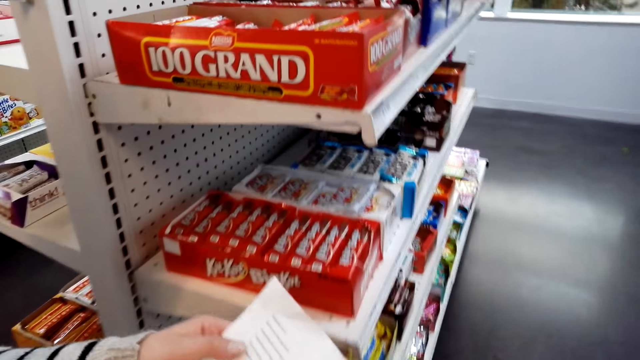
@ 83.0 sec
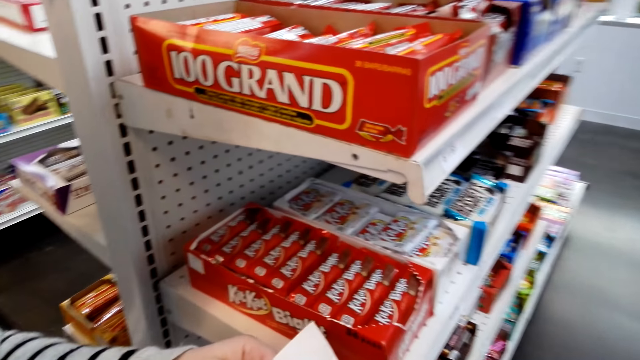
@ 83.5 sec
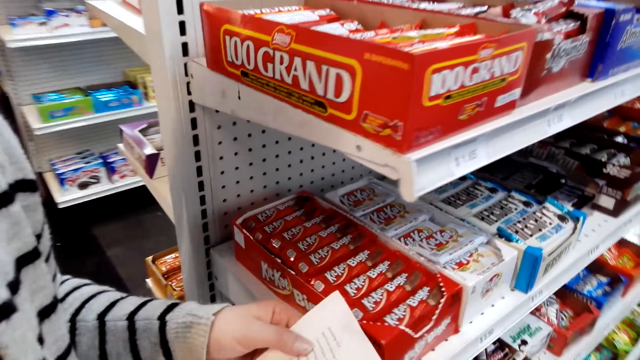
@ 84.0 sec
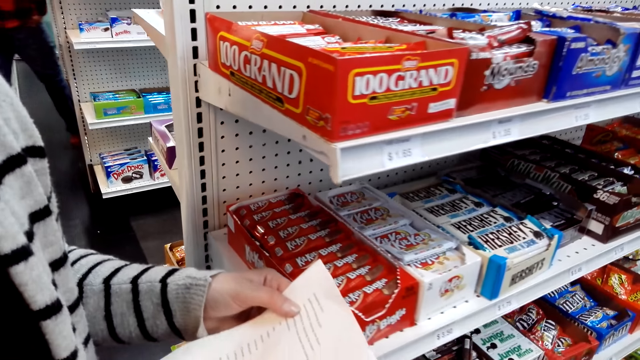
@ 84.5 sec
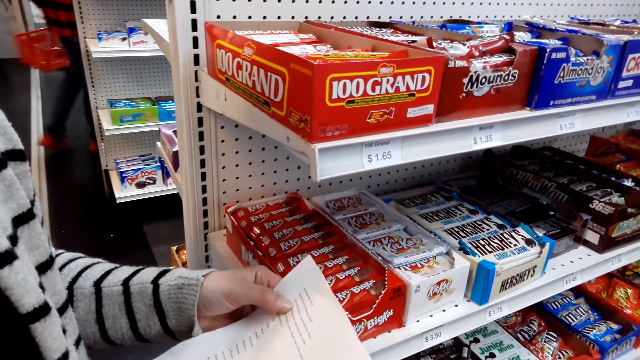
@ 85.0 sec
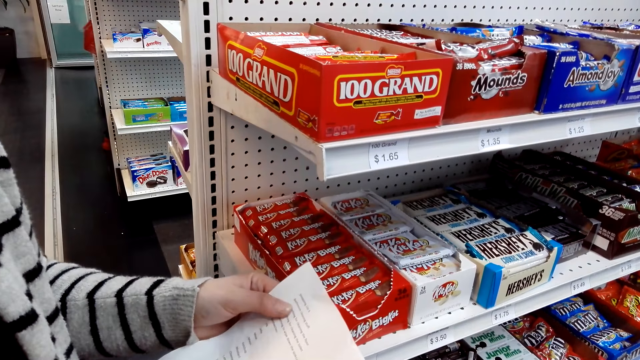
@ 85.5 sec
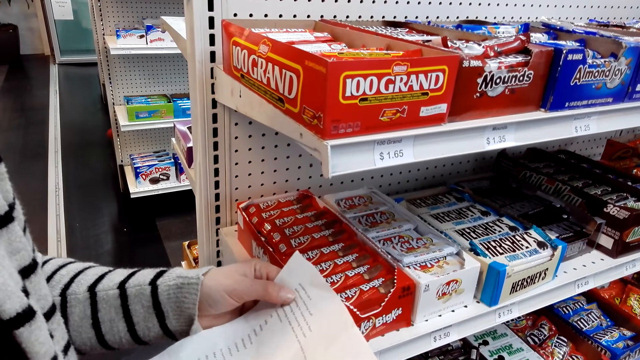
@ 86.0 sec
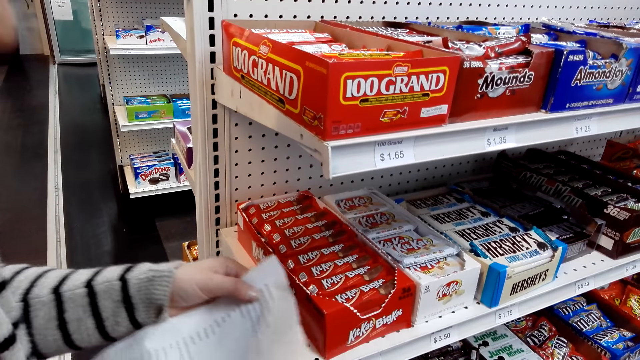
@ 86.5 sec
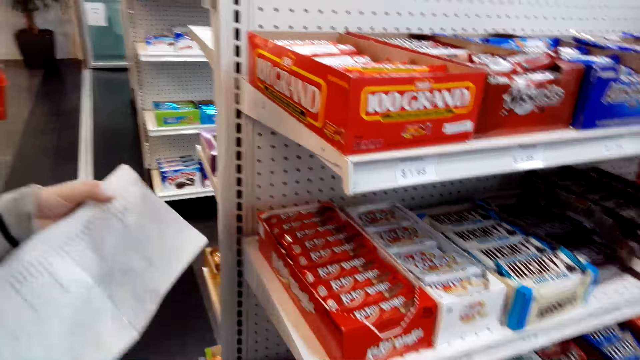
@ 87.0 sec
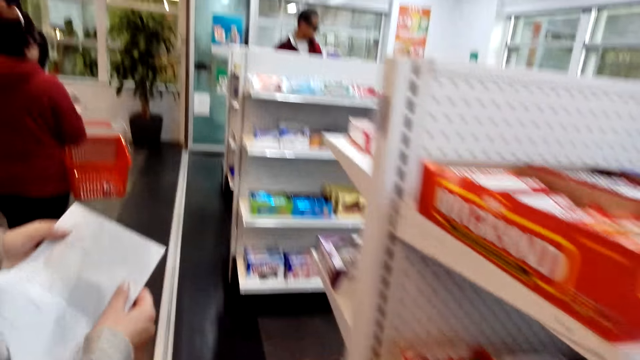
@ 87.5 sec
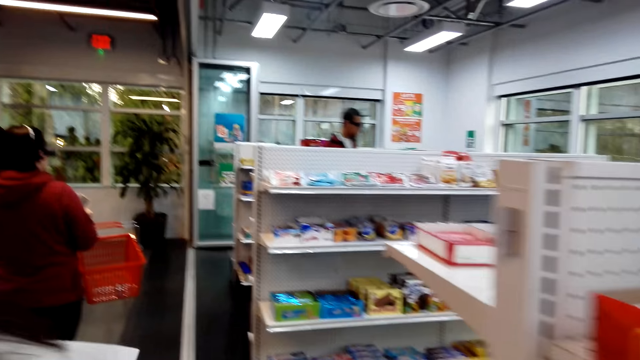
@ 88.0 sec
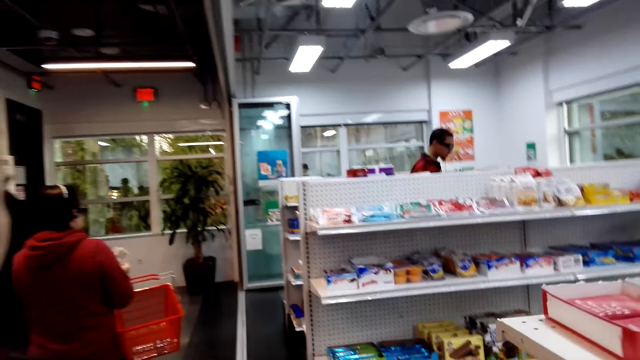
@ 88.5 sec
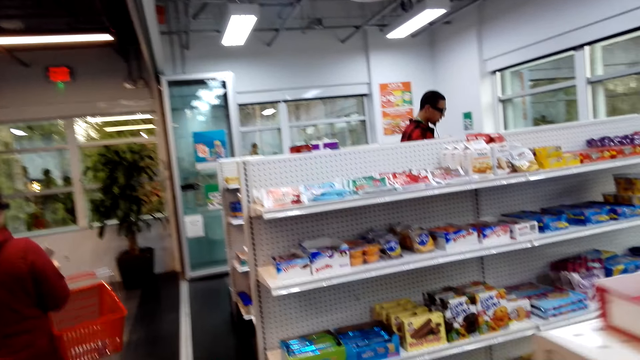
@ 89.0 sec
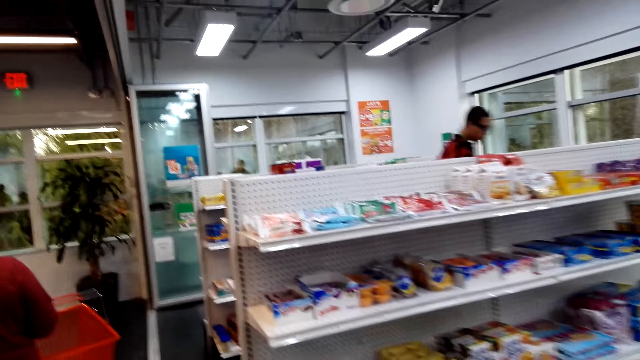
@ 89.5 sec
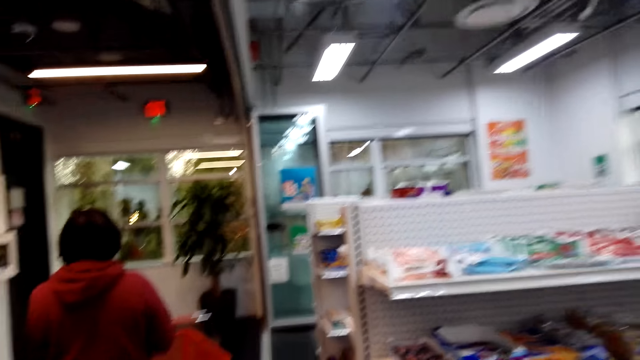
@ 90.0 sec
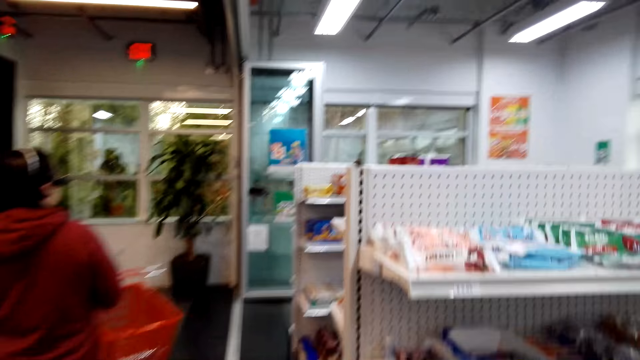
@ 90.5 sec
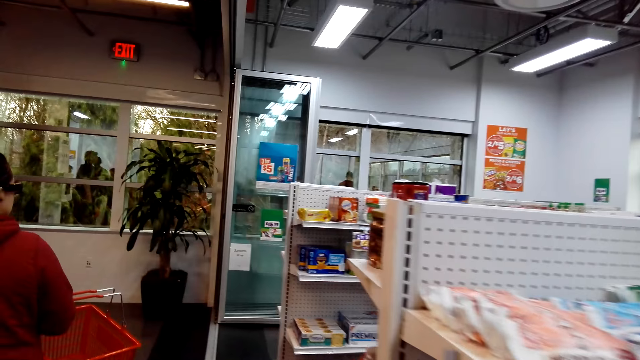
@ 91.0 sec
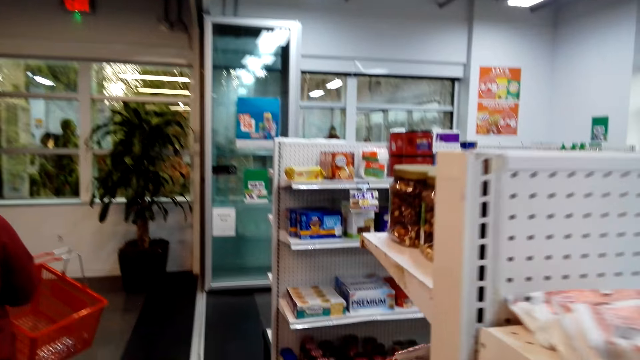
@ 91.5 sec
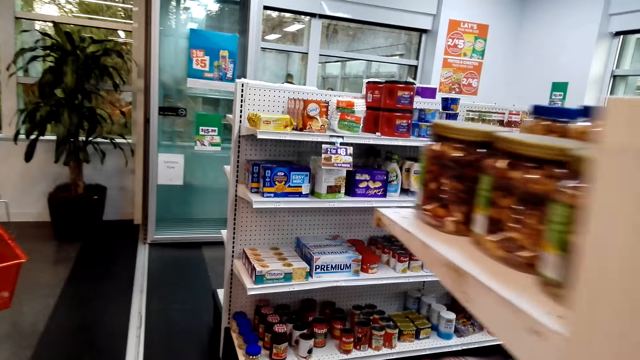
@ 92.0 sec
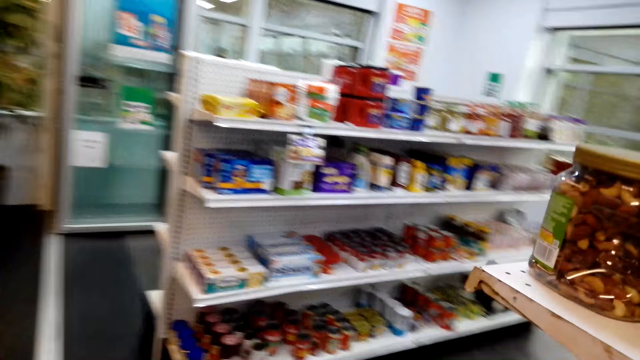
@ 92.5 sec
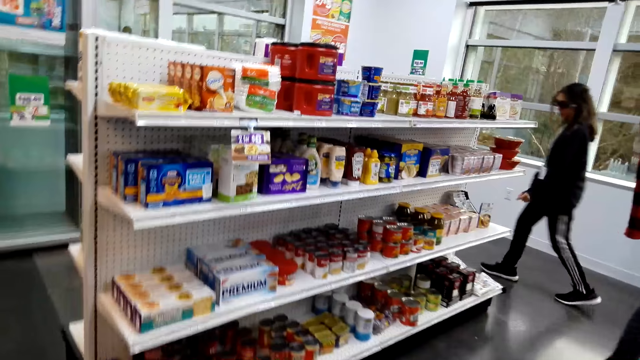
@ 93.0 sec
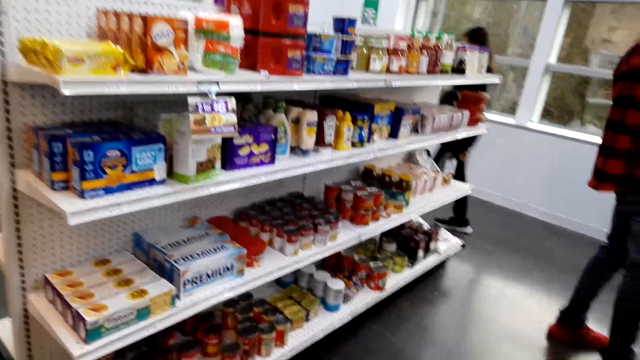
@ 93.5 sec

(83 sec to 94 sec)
A lady walks in the supermarket. A man walks in the supermarket. The camera wearer walks in the supermarket.

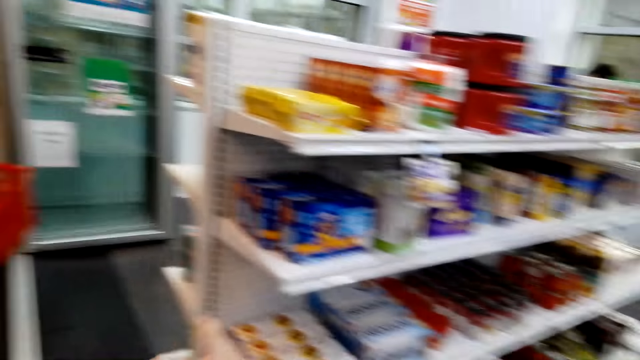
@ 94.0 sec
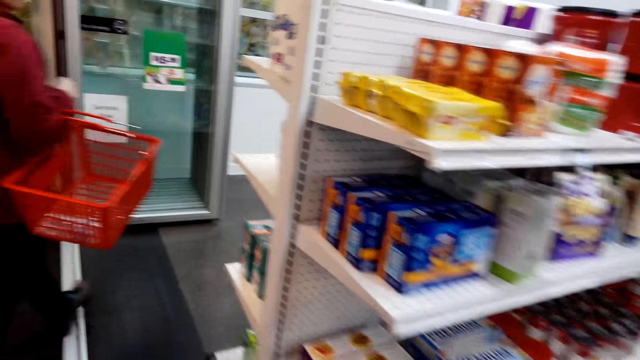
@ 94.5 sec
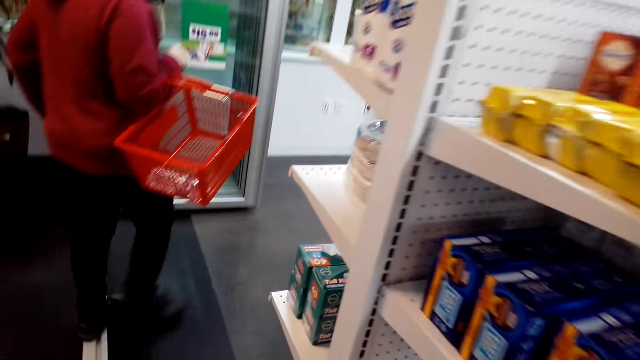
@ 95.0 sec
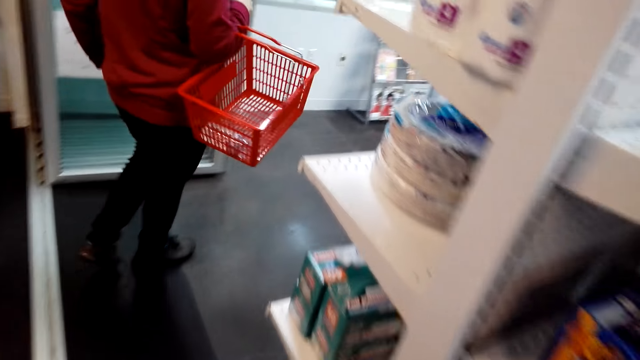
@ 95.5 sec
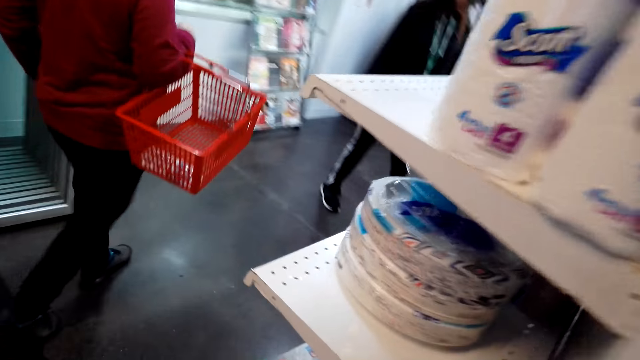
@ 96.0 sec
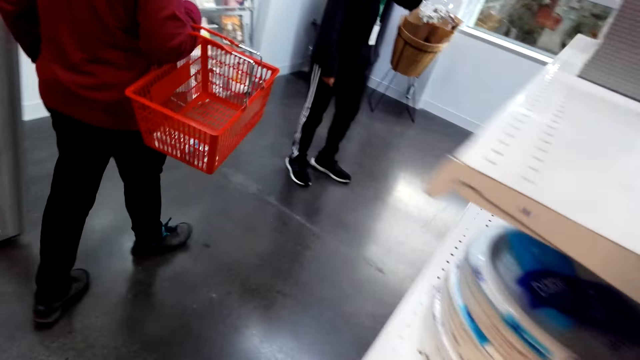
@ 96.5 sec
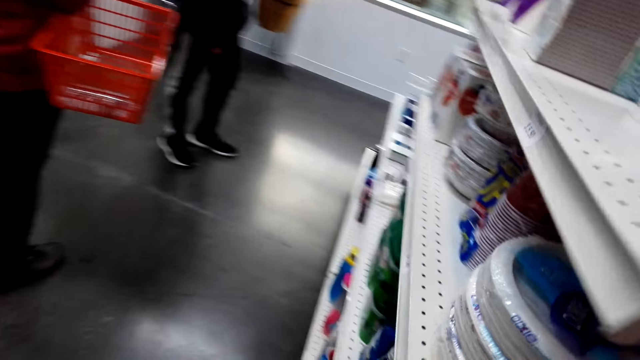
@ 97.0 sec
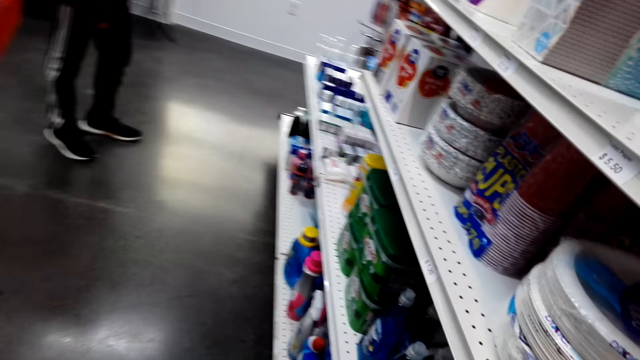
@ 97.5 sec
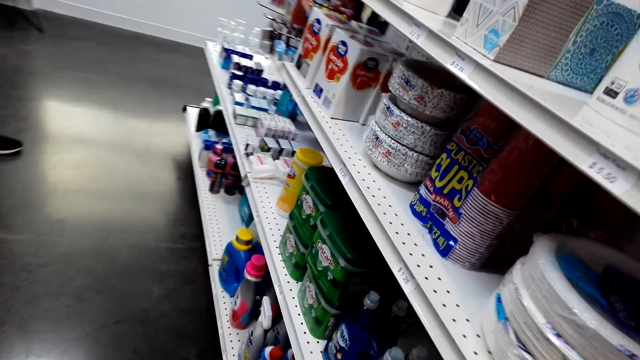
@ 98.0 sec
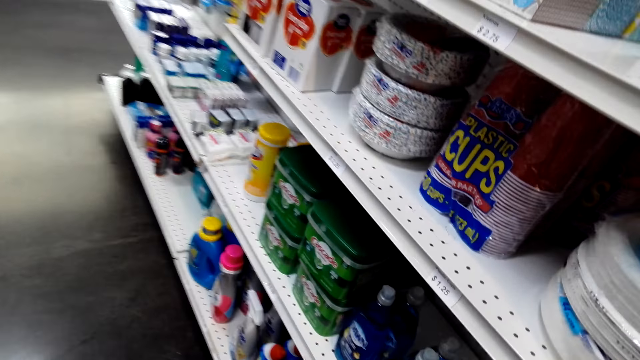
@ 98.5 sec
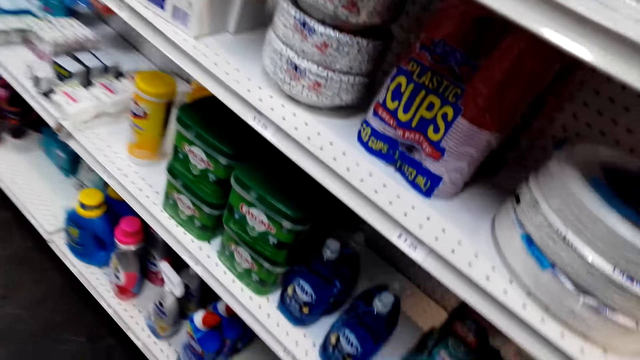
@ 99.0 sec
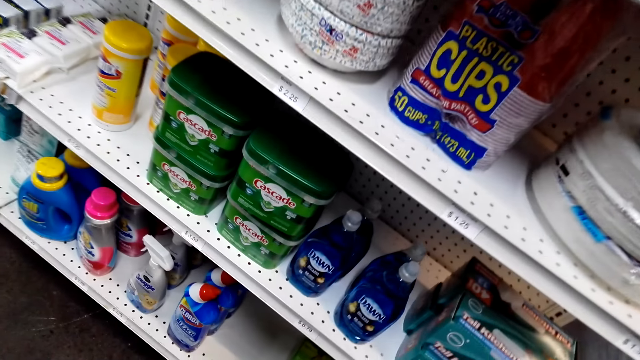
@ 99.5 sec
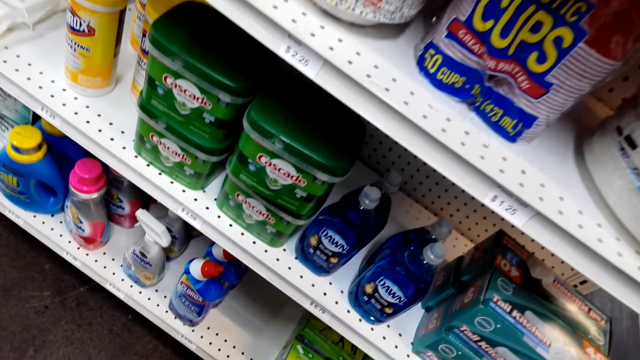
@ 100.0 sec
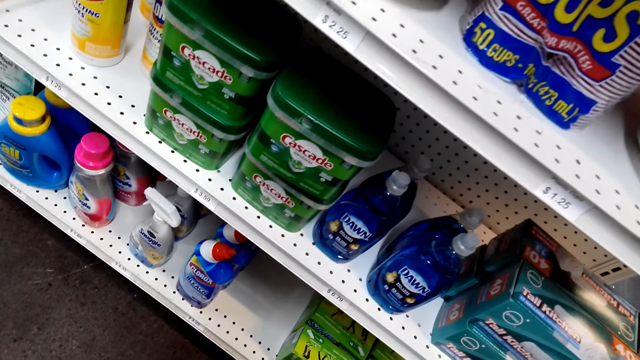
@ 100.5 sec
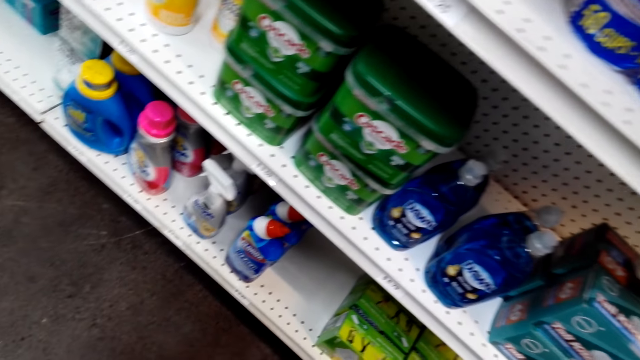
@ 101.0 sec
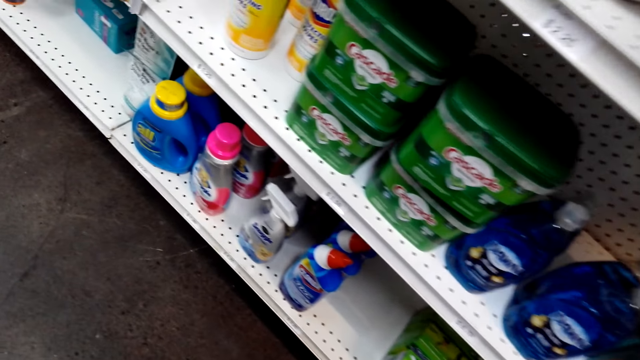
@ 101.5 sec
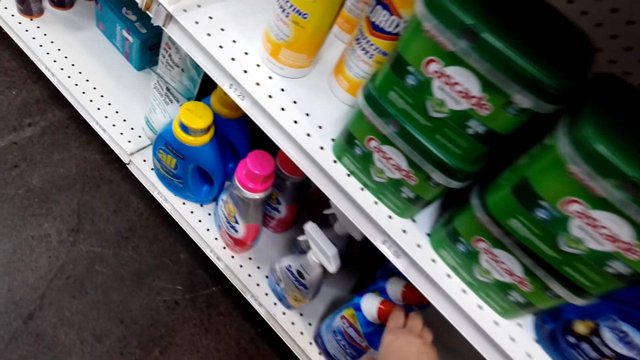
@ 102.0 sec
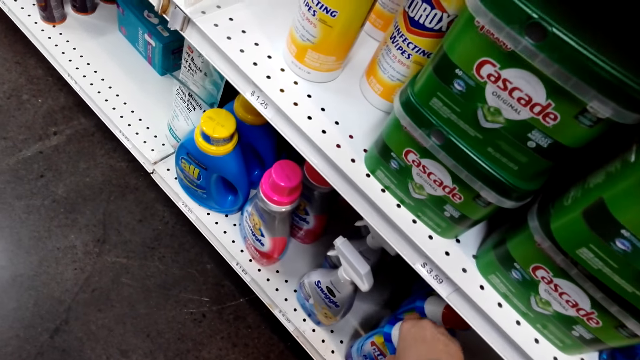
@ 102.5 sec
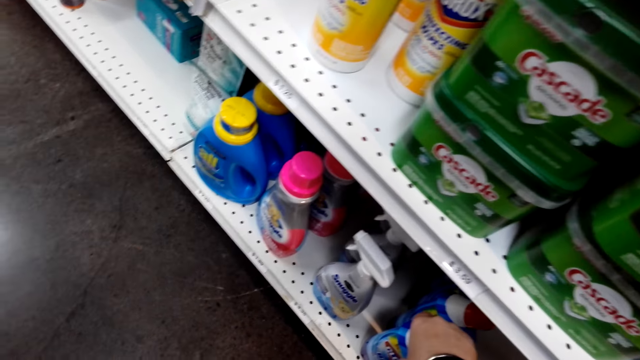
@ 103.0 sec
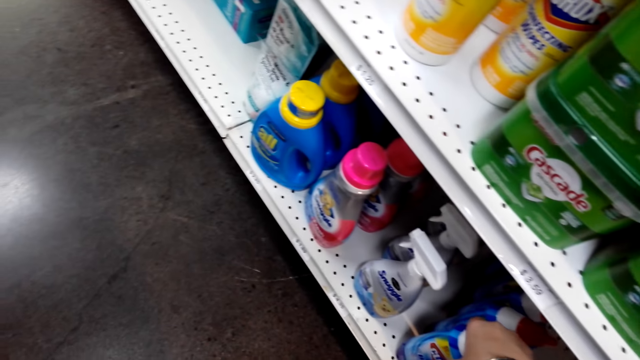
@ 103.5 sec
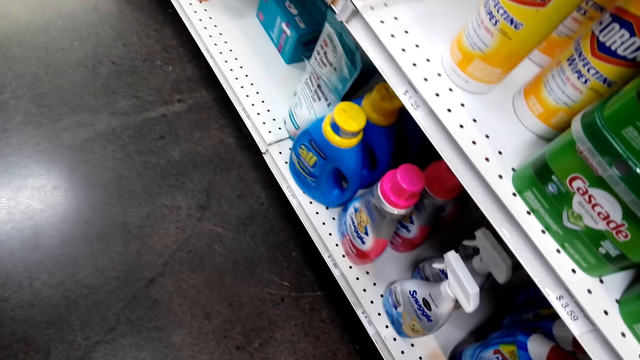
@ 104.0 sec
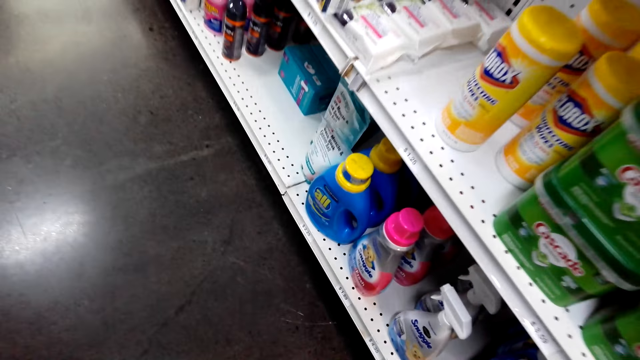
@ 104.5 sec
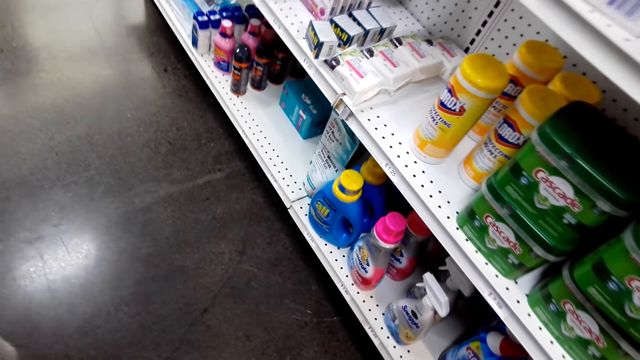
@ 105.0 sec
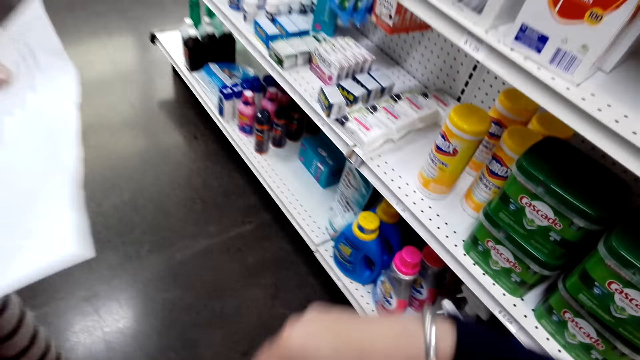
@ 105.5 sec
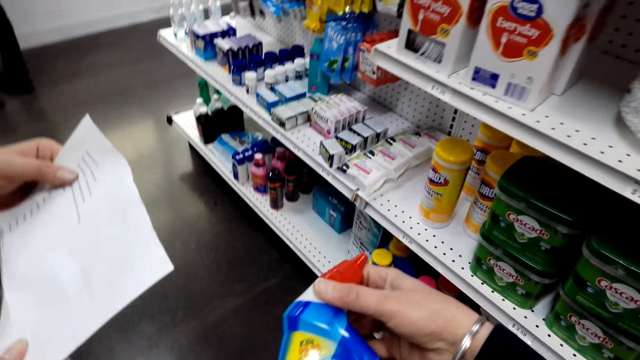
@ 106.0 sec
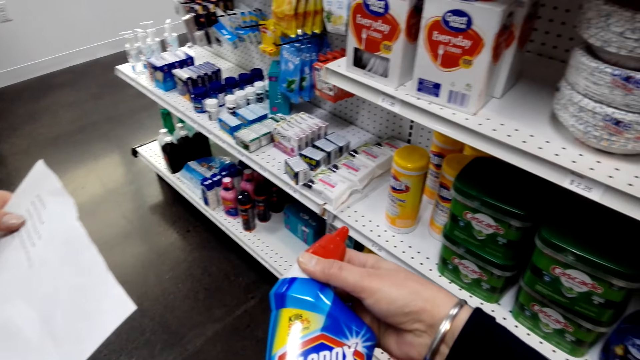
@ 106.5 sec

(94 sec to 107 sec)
The camera wearer walks in the supermarket. They pick a Clorox bleach.
